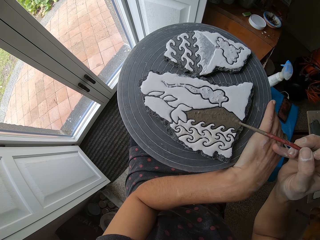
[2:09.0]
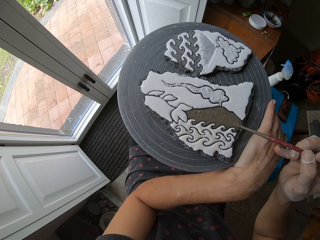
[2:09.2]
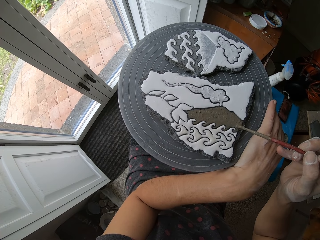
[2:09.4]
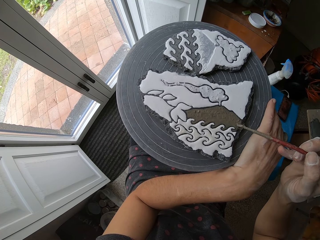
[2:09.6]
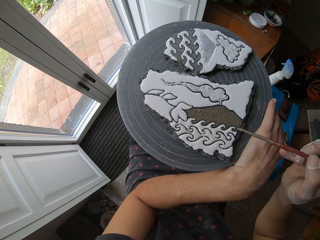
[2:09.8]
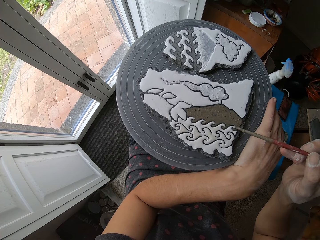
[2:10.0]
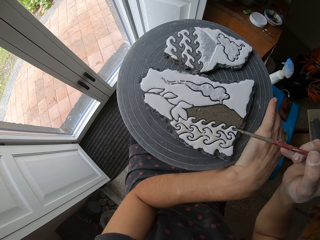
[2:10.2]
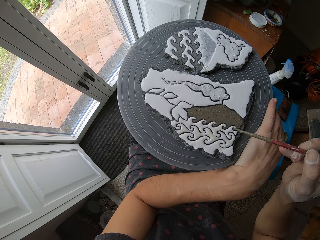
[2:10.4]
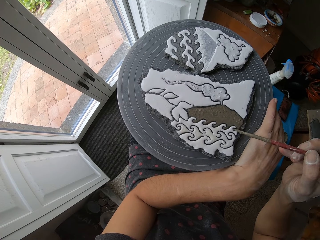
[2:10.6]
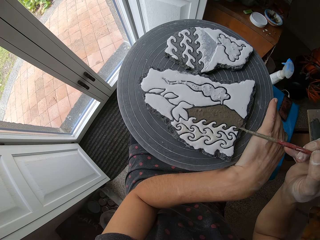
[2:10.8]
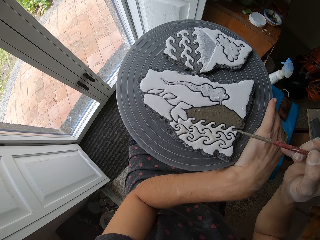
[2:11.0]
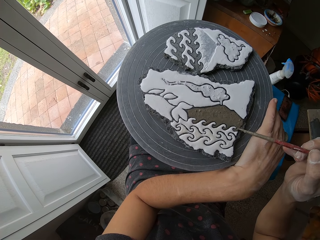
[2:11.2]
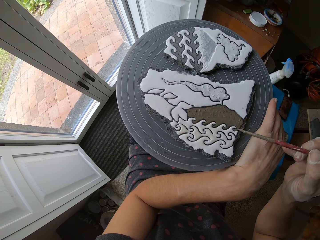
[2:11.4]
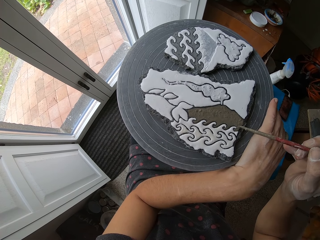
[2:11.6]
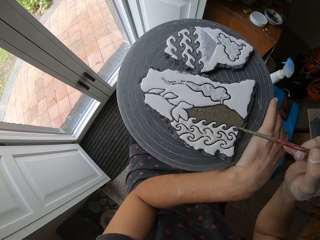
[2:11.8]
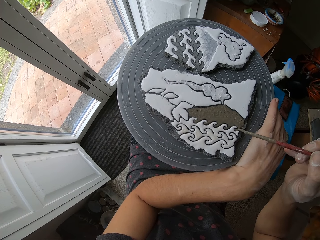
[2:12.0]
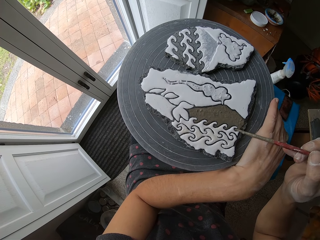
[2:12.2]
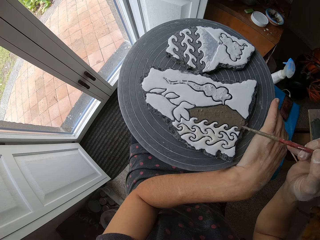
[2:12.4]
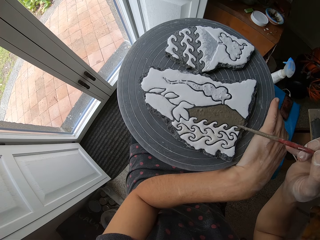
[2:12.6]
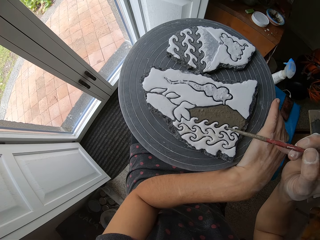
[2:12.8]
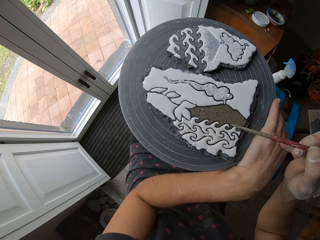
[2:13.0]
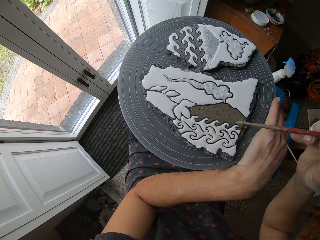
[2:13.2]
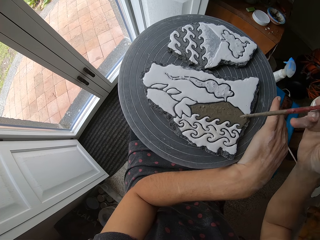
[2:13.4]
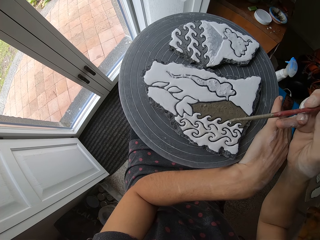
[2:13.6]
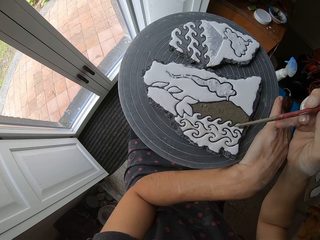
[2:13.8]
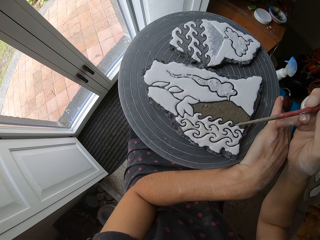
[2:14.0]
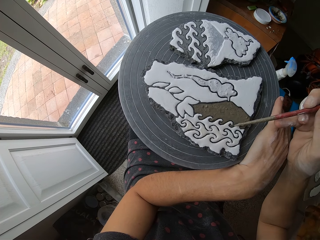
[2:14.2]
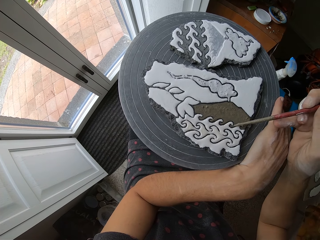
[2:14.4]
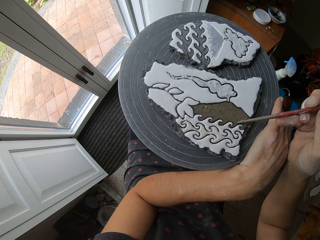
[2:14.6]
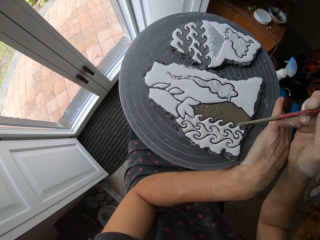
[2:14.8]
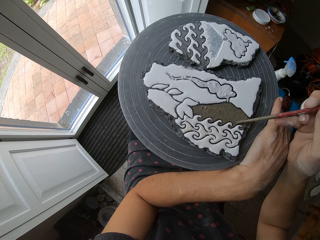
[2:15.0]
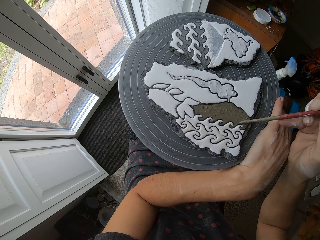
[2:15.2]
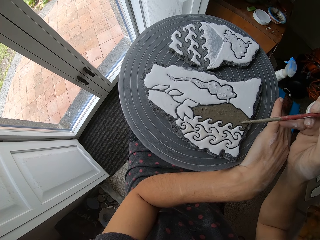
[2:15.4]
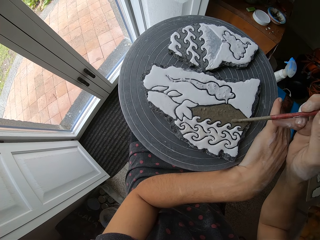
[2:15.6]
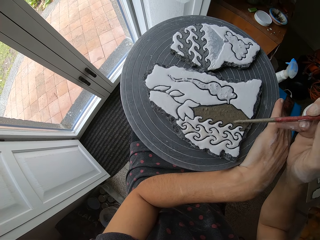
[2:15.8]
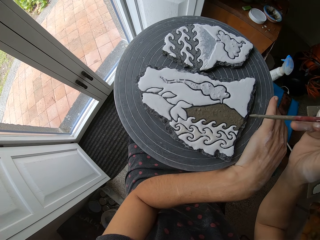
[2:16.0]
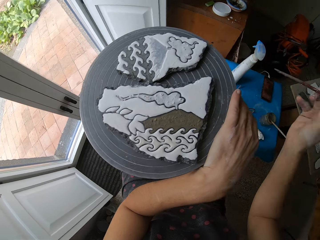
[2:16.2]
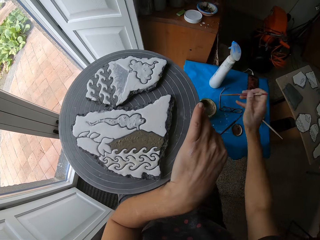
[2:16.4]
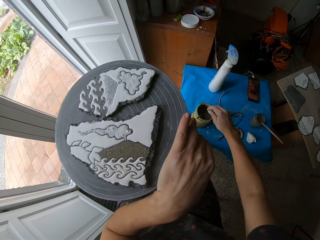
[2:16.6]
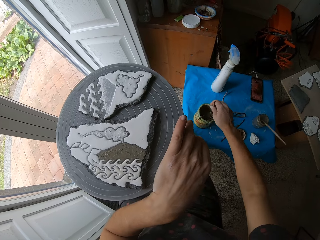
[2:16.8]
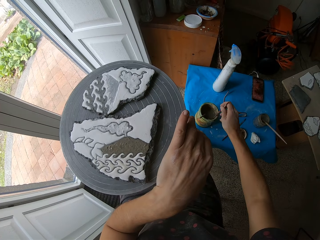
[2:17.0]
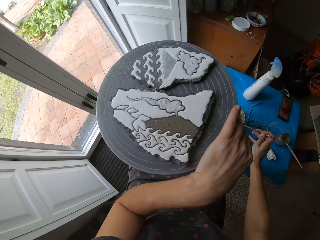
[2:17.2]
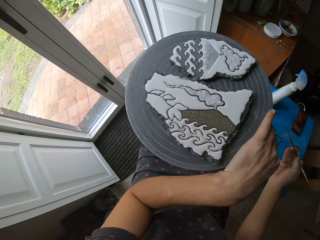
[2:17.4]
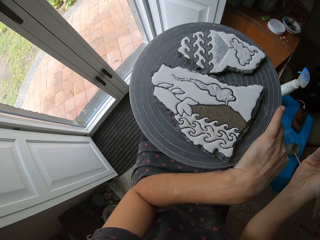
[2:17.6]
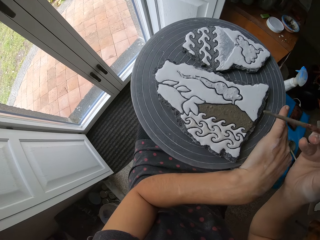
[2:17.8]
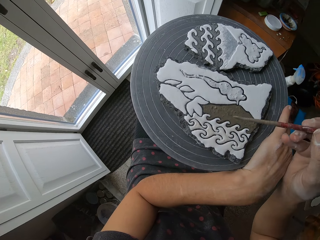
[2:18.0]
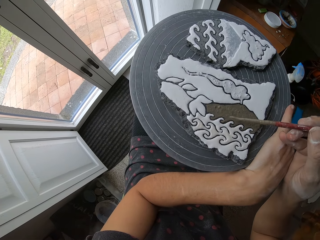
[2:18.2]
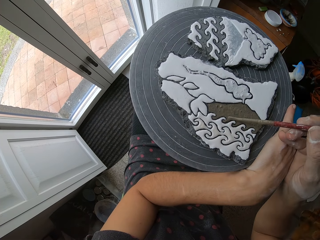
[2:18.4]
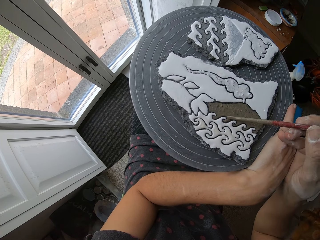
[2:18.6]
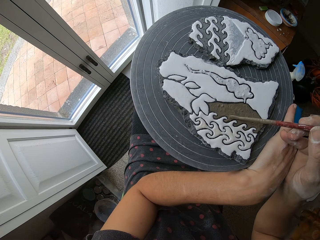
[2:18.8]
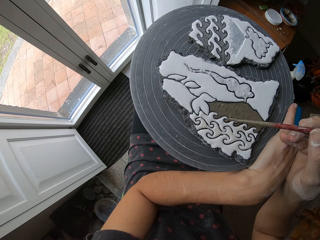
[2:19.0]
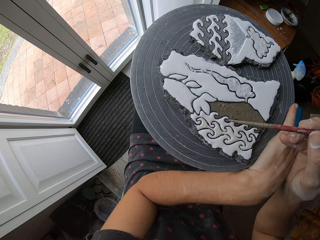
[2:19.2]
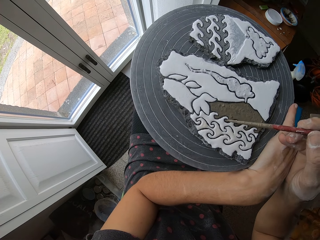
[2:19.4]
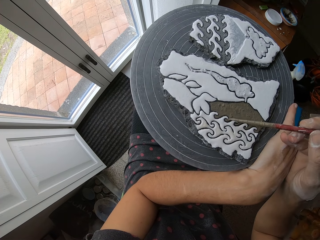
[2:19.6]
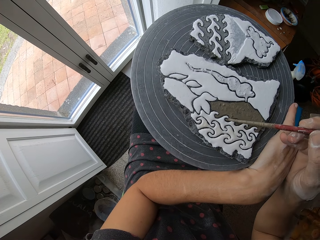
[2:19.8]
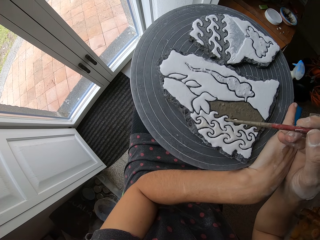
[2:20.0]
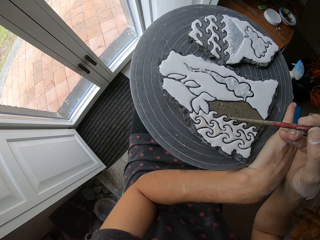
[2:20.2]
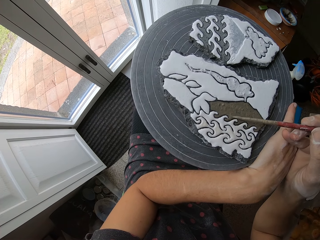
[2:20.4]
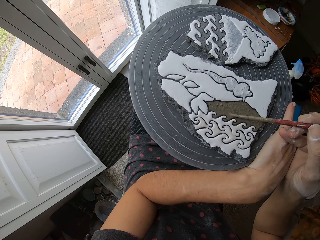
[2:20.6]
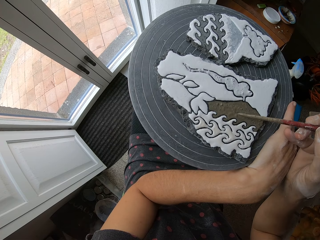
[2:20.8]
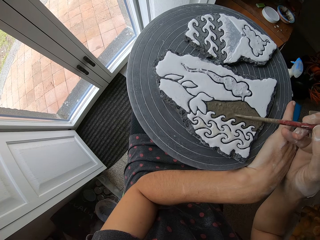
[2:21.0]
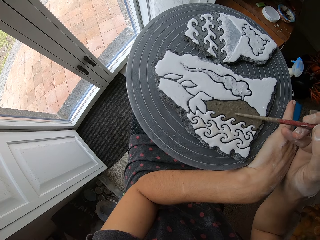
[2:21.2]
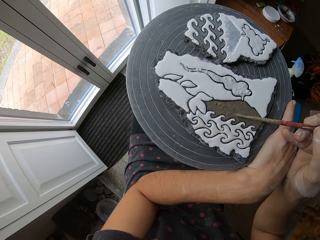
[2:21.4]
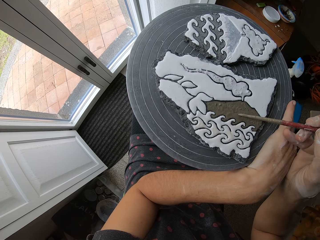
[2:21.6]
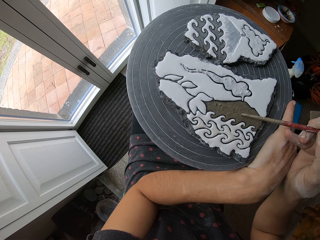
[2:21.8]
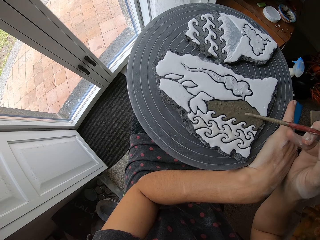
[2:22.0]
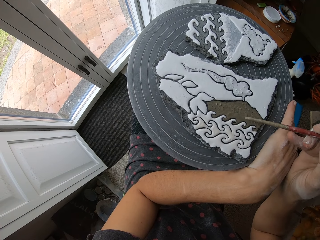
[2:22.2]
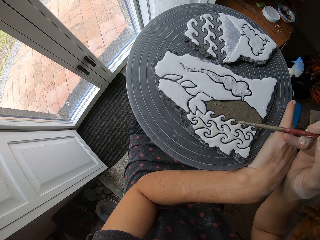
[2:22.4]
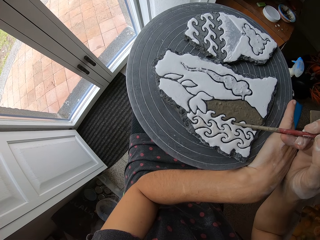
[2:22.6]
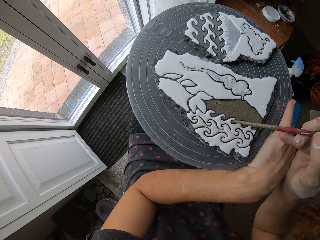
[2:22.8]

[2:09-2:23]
The camera wearer dips the paint brush in the mixture. They apply the mixture on the piece of art.

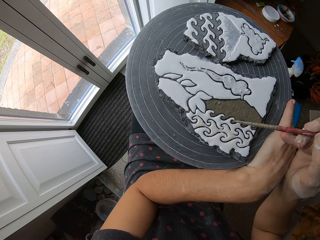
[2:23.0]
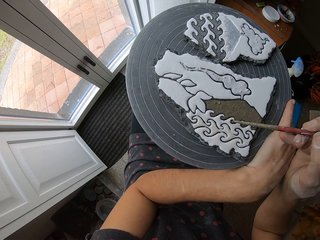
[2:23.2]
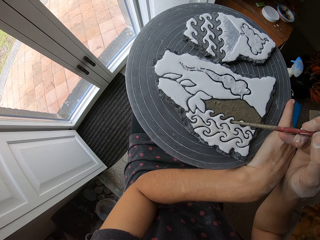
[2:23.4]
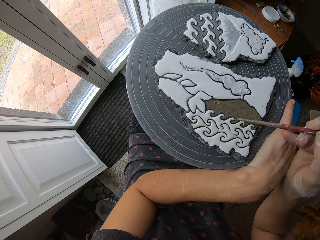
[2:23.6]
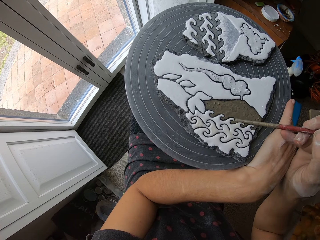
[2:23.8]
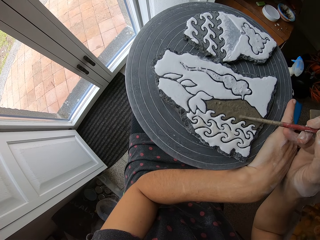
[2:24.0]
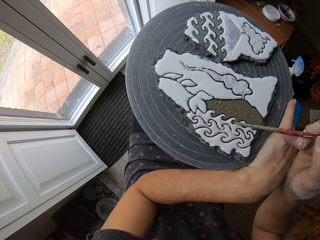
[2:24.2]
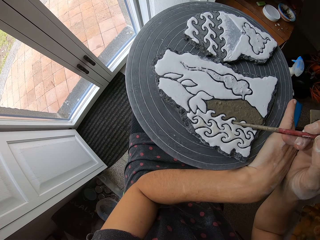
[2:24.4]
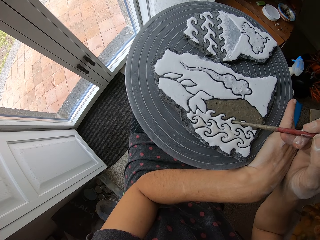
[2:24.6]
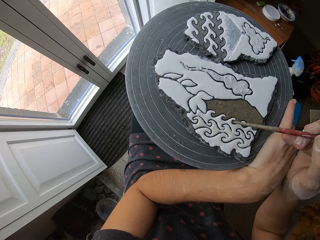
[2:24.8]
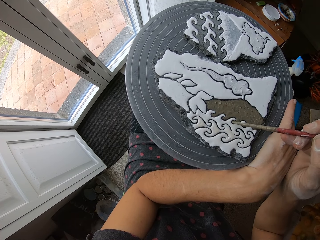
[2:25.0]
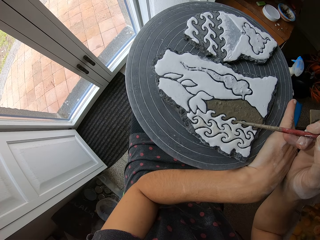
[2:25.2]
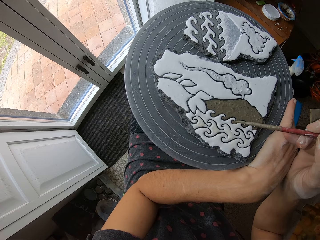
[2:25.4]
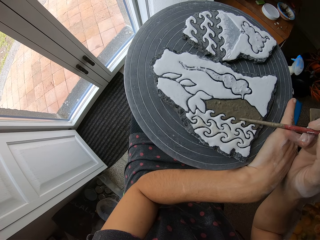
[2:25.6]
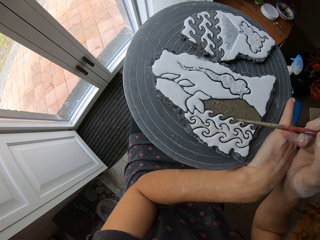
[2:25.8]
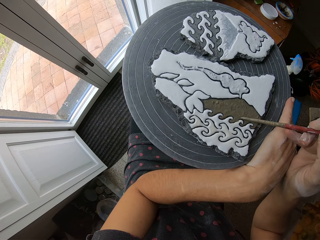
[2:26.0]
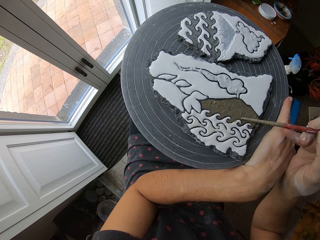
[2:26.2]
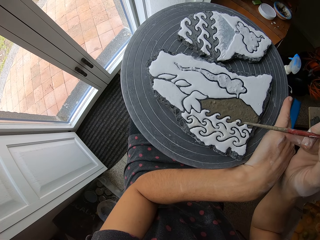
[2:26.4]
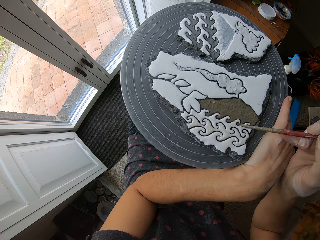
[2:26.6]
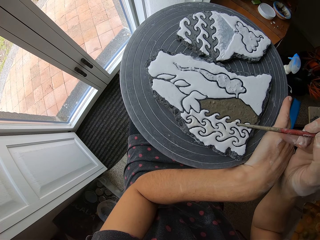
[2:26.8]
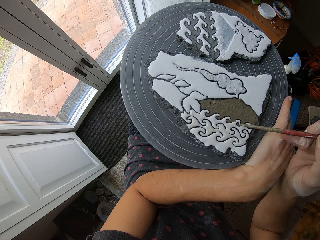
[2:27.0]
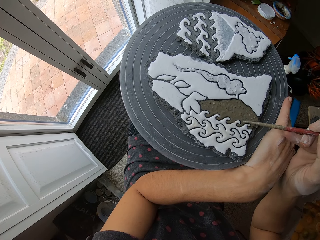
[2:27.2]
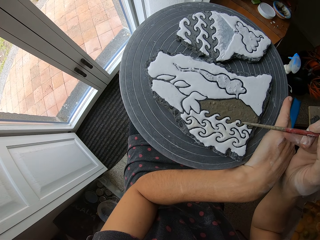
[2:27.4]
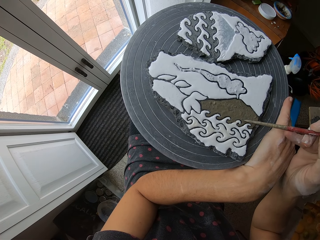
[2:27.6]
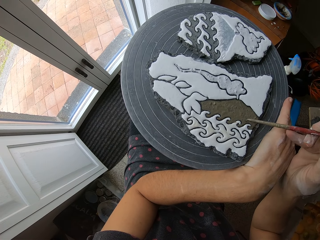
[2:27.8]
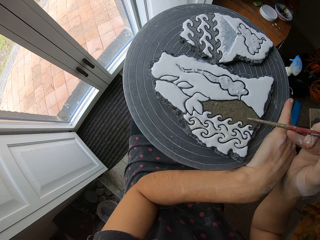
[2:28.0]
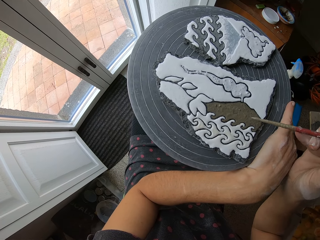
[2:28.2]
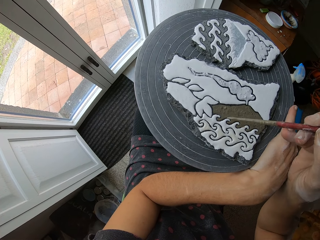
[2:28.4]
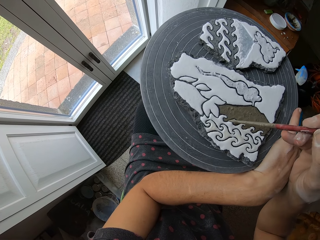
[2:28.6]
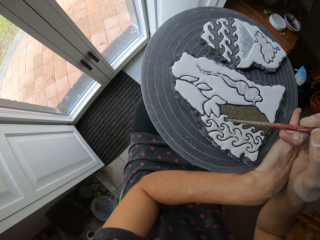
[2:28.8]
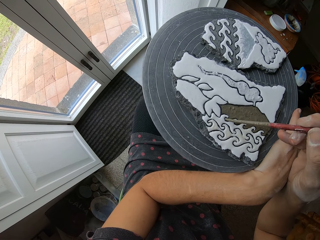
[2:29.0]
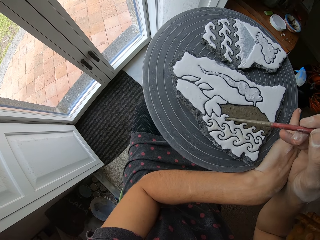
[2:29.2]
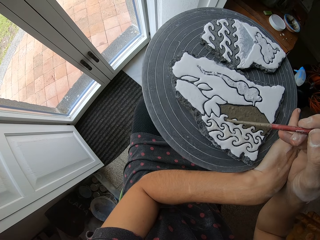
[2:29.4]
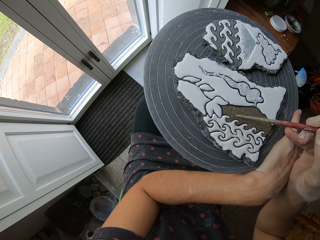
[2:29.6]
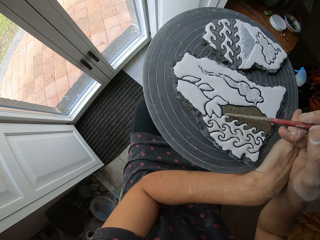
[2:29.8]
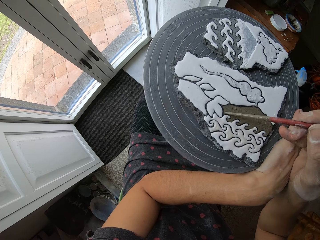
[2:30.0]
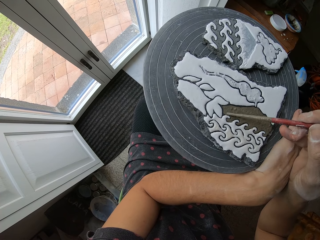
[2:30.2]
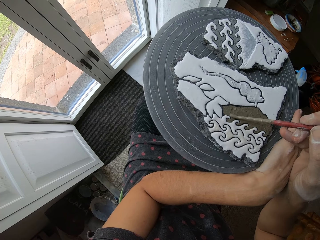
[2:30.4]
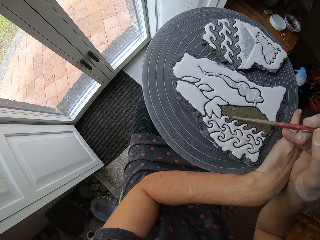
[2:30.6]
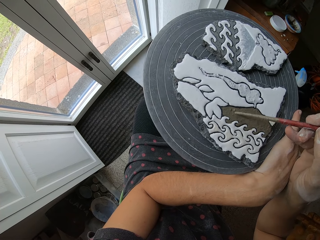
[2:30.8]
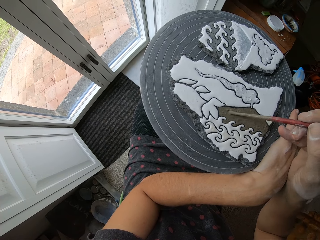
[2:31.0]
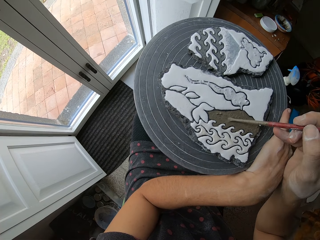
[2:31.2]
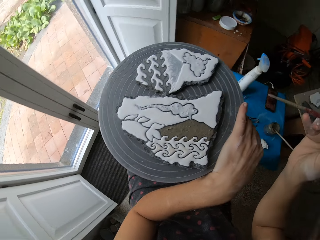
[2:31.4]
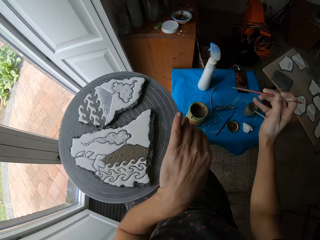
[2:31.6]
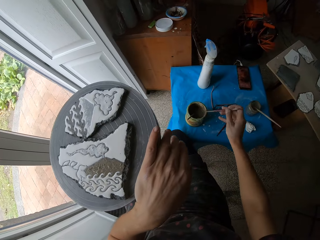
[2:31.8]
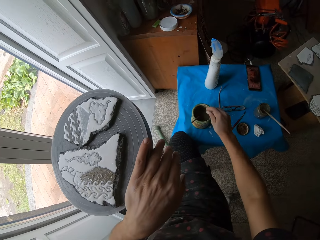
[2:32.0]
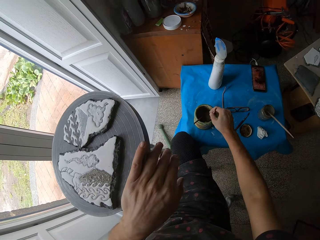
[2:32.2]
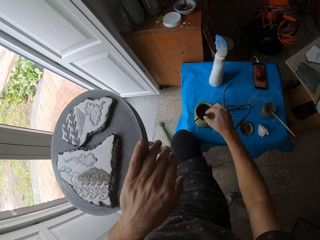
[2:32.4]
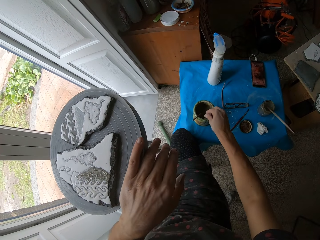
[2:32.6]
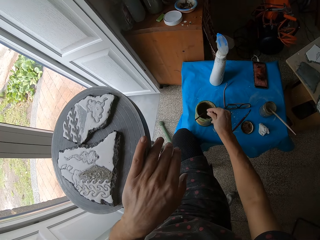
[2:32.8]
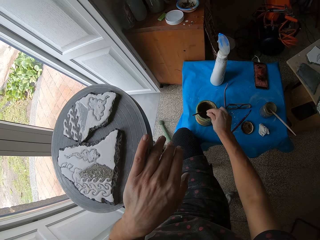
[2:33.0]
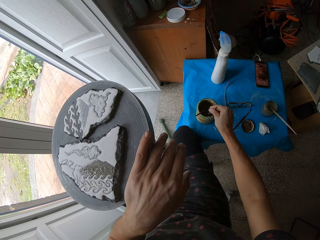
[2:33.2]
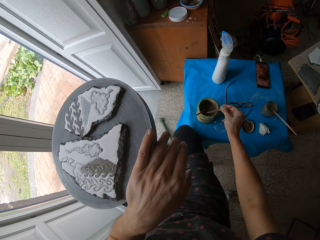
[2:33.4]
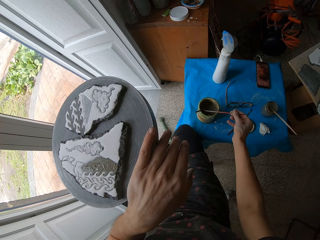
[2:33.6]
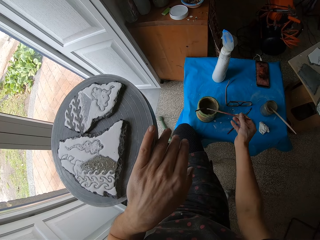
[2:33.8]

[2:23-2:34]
The camera wearer dips the paint brush in the mixture.
